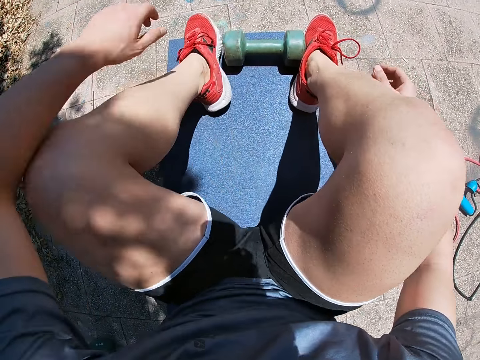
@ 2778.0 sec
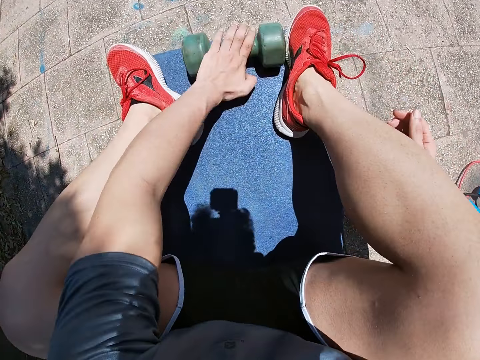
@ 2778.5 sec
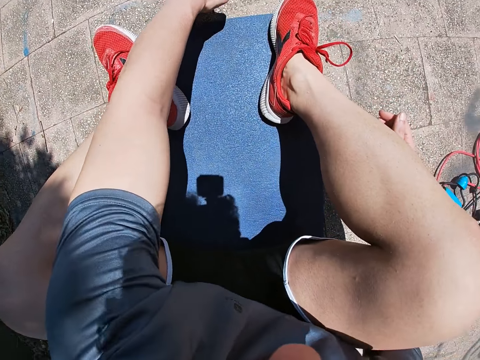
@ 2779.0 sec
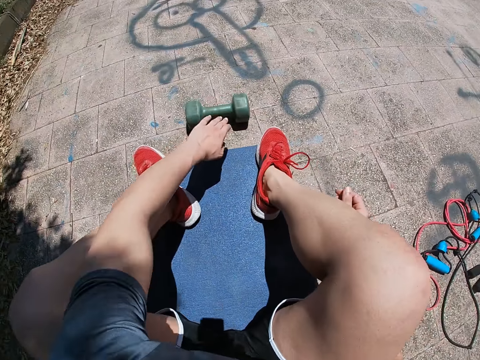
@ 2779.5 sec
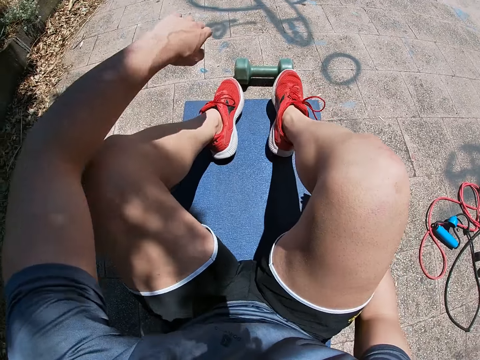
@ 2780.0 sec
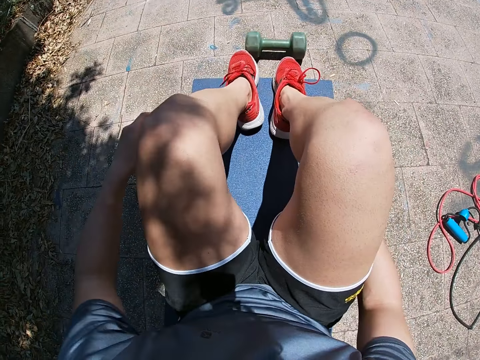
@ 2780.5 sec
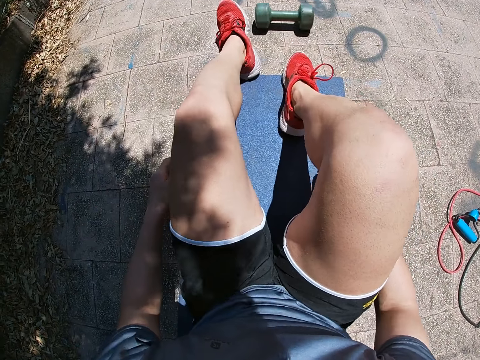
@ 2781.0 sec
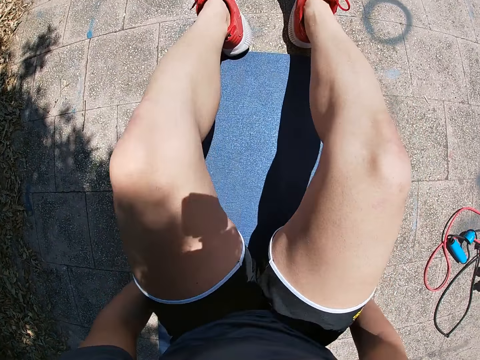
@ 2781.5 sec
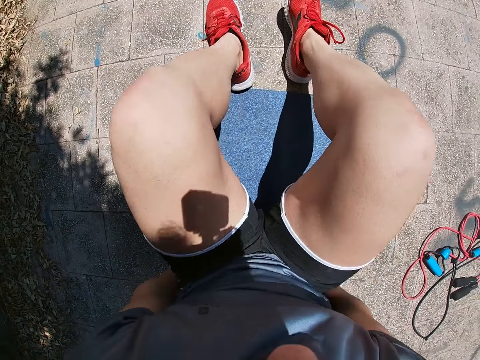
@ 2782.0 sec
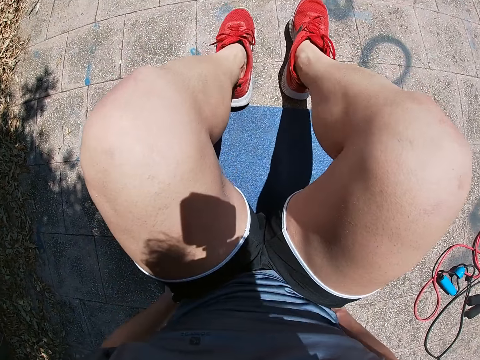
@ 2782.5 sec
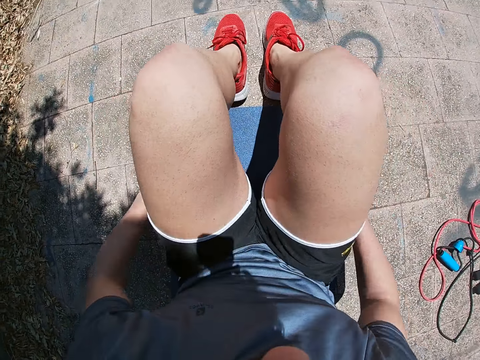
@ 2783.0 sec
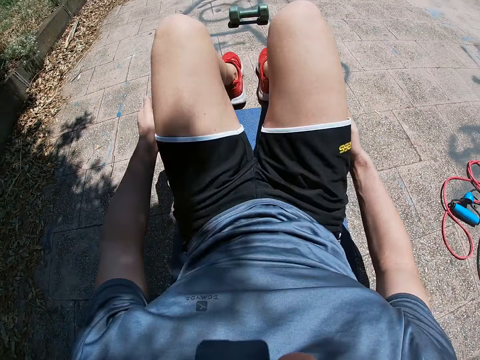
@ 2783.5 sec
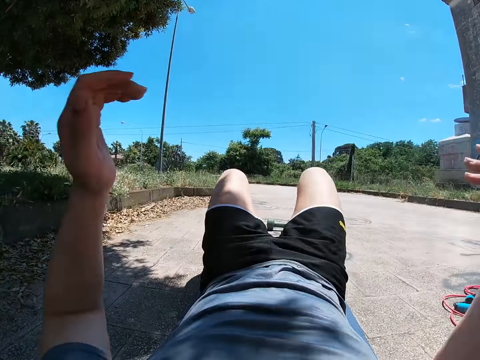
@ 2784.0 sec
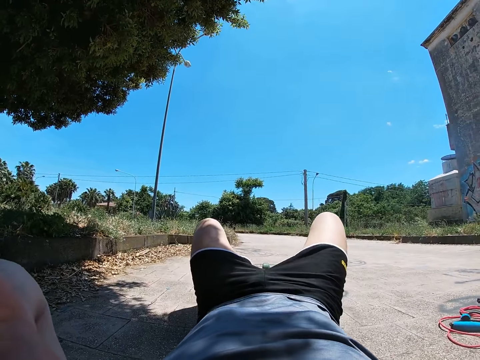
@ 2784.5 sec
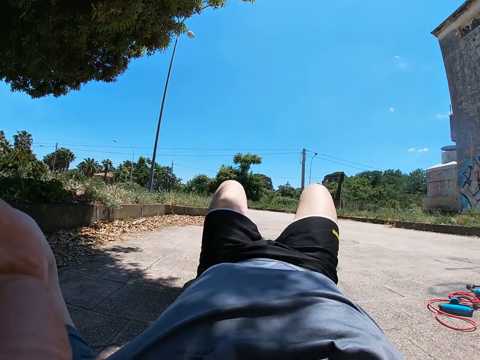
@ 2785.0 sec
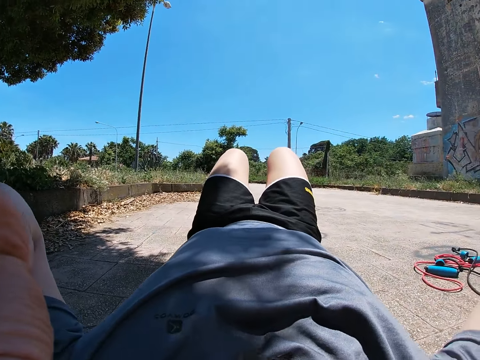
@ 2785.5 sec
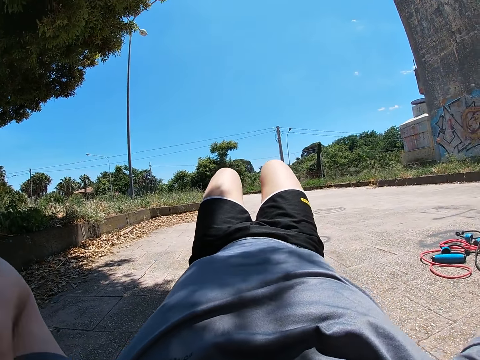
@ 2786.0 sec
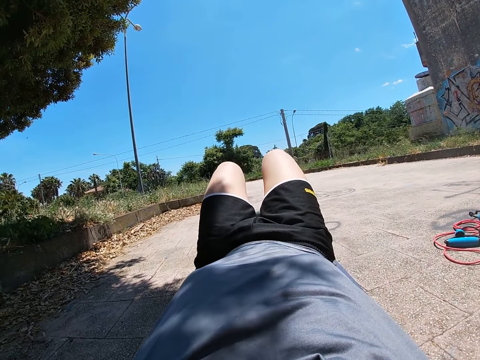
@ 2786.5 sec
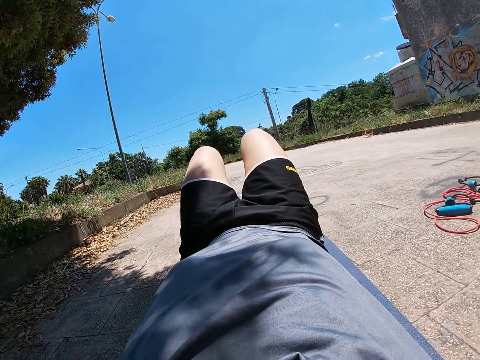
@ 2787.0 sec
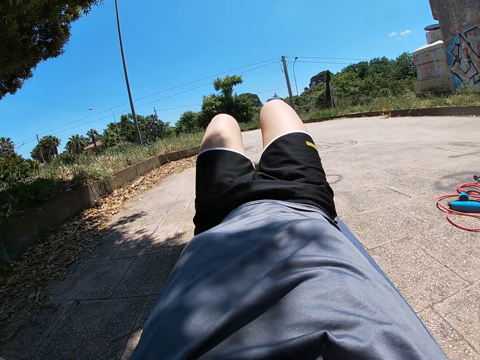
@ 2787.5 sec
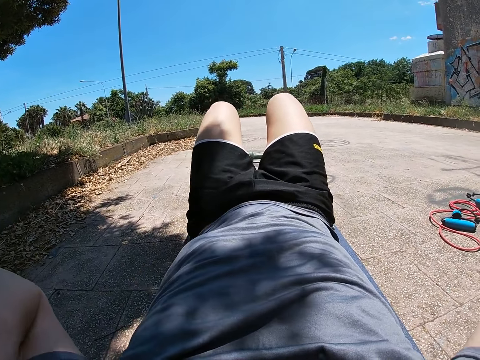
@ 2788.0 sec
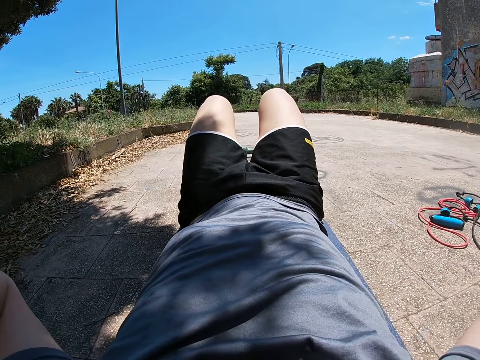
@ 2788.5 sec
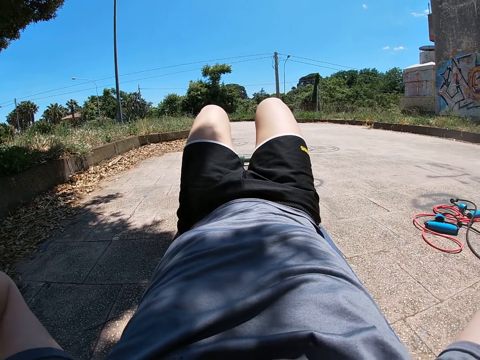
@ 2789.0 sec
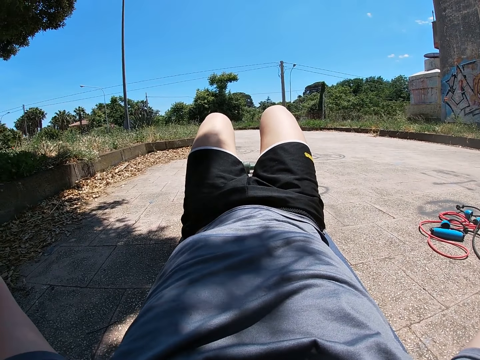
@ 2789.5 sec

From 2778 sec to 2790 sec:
The camera wearer holds the dumbbells with both legs. He rolls the dumbbell forward with his left hand. He pushes the dumbbells with his left hand. He stretches his left leg forward. He stretches his right leg forward. He shifts his upper body forward. He lays his back on the ground. He raises both hands to his head.

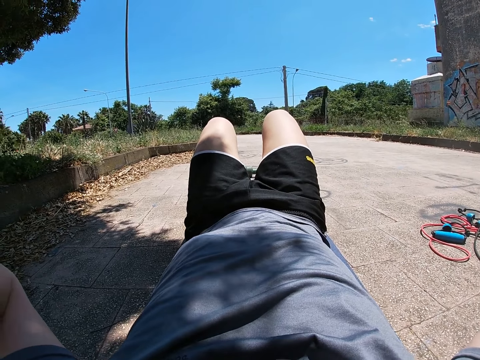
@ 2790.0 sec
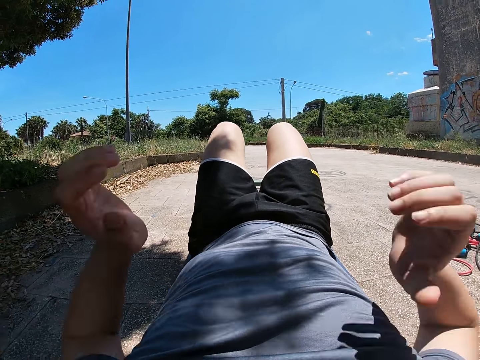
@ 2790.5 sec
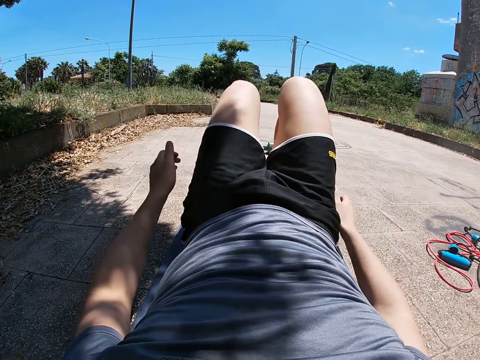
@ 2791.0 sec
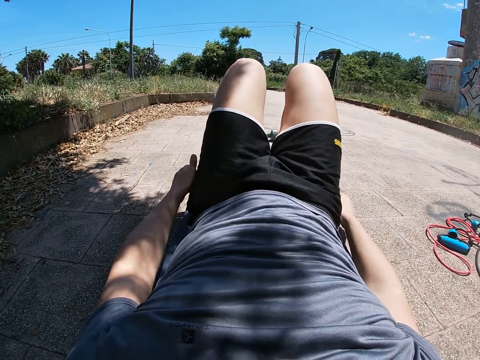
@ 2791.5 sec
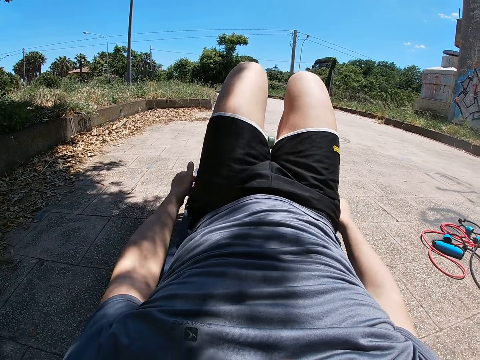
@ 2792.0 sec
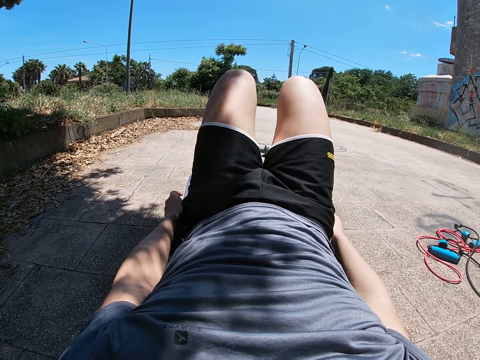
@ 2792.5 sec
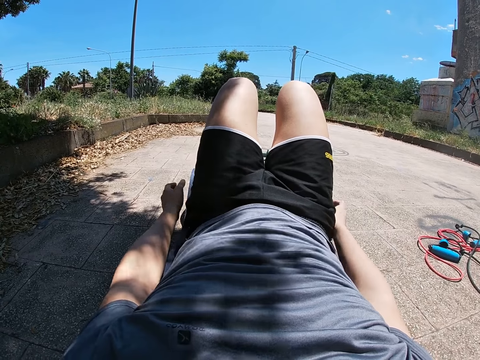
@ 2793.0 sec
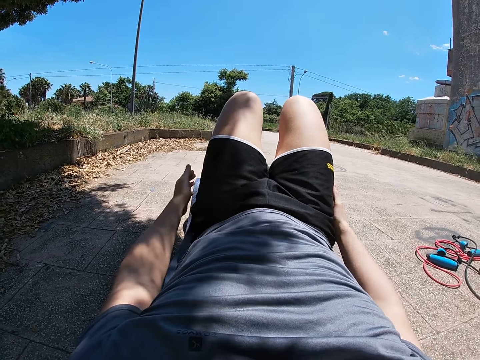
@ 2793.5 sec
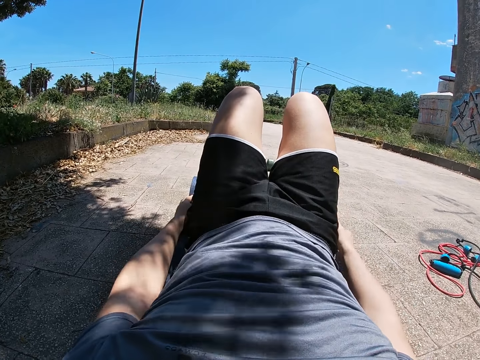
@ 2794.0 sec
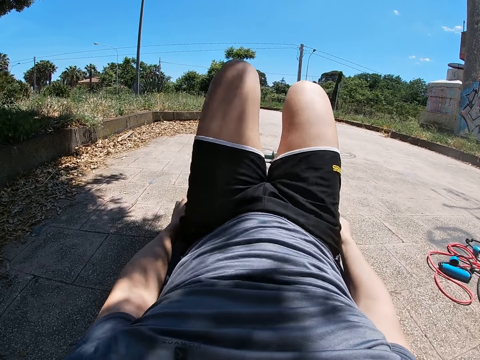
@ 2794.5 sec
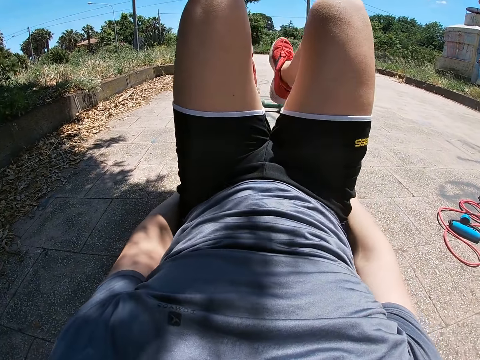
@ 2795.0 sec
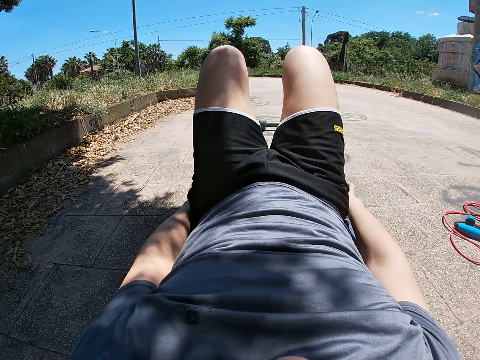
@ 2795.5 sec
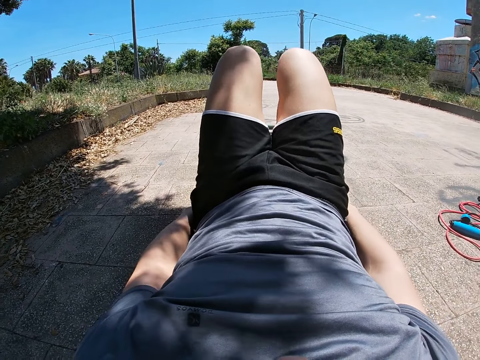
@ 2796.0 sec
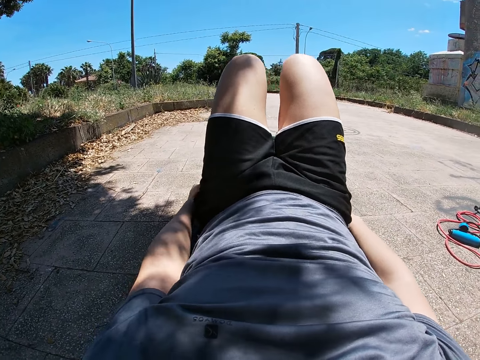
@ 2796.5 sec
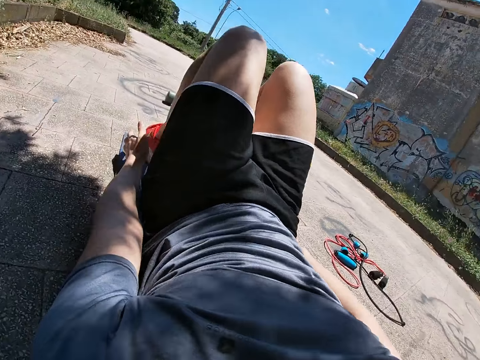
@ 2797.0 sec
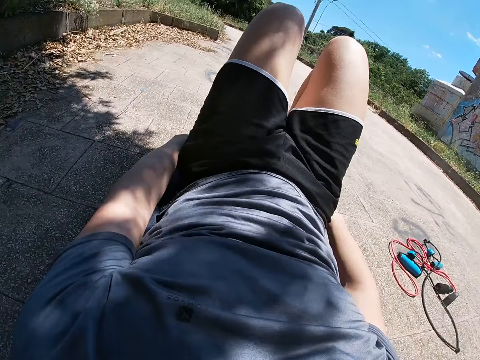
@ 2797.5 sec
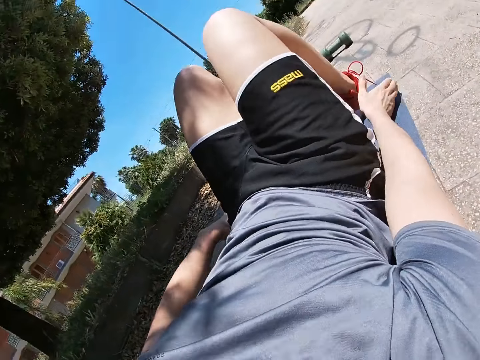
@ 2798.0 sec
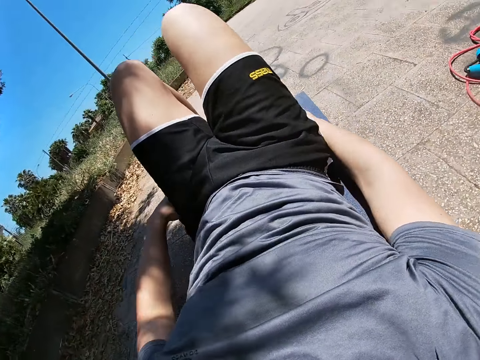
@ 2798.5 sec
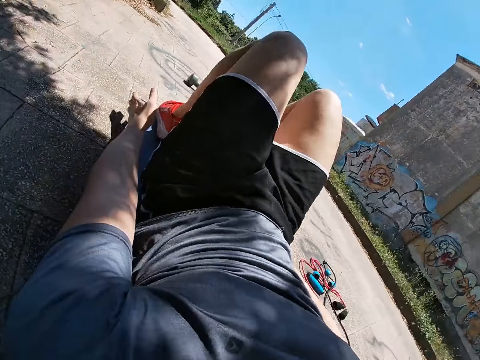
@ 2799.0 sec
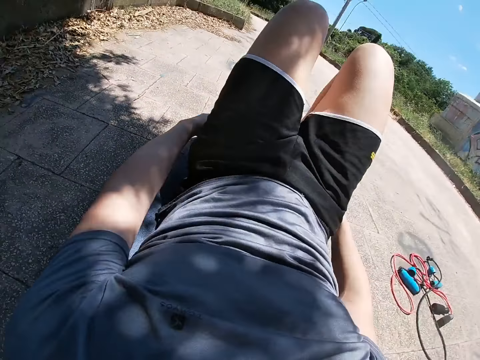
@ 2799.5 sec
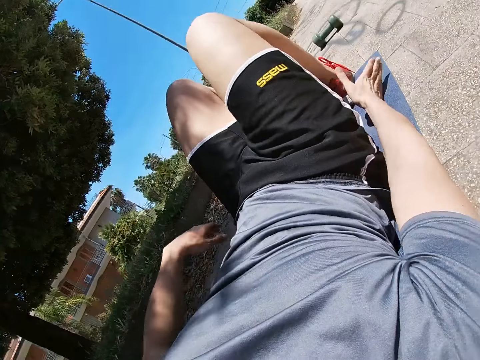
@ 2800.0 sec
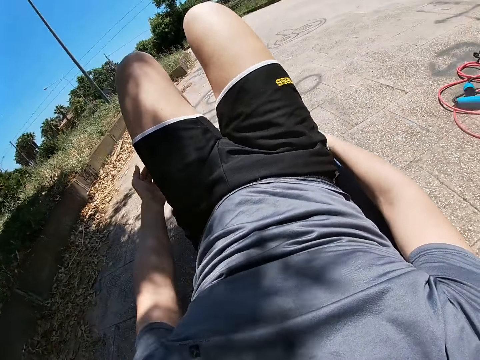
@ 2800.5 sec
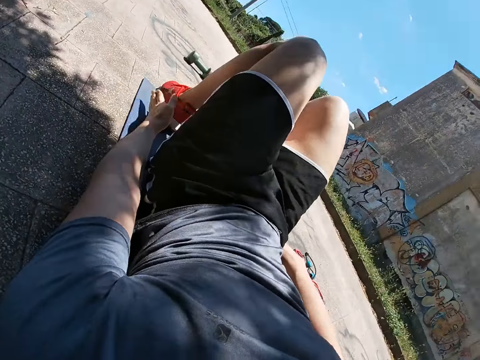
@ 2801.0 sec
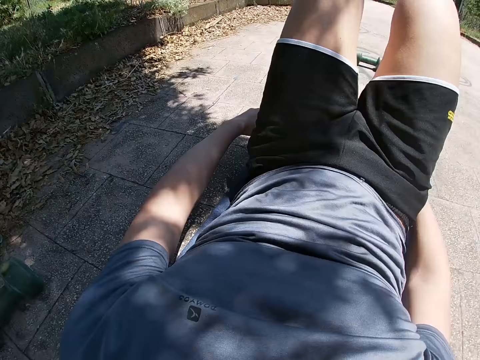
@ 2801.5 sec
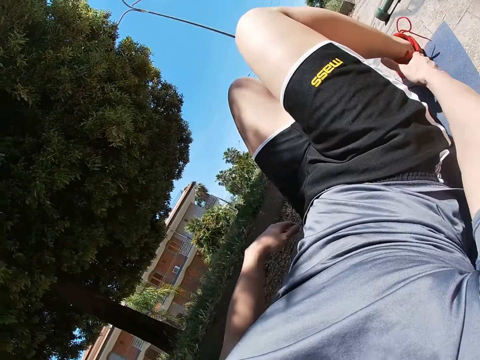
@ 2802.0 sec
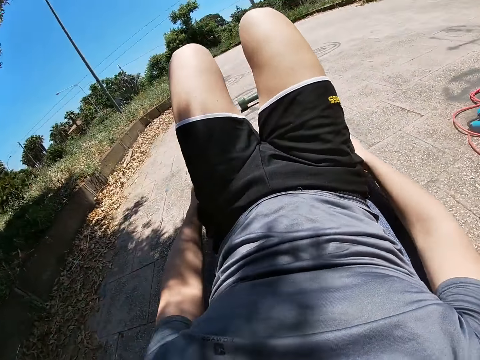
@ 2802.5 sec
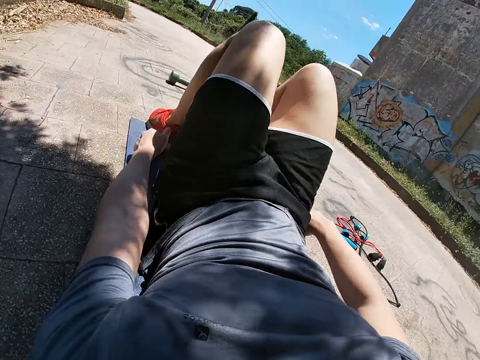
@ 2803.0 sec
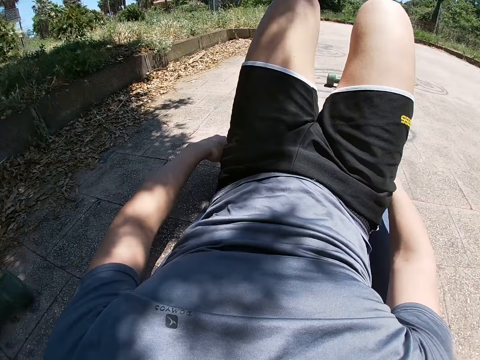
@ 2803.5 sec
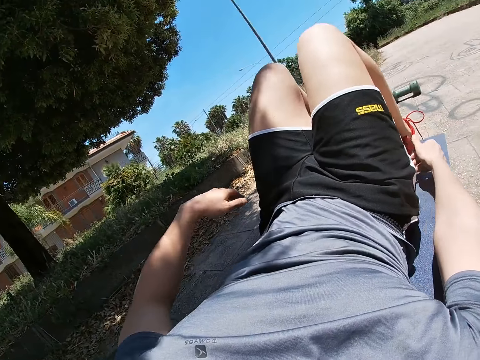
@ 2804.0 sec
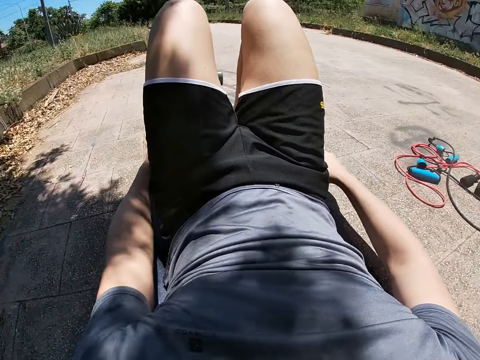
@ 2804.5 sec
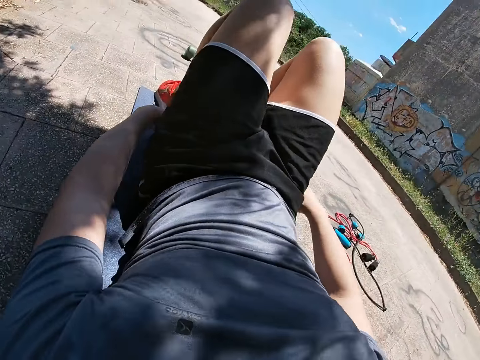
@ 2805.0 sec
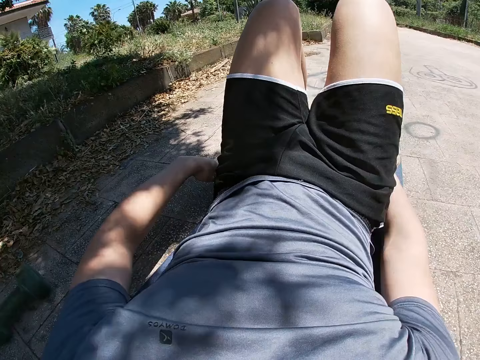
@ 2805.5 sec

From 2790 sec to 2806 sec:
The camera wearer touches both ankles with both hands. He raises both legs and drops both legs to the ground. He touches his left ankle with his left hand. He touches his right ankle with his right hand. He turns sideways. He touches his left ankle with his left hand. He touches his right ankle with his right hand. He touches his left ankle with his left hand. He touches his right ankle with his right hand. He touches his left ankle with his right hand. He touches his right ankle with his right hand. He touches his left ankle with his left hand.
